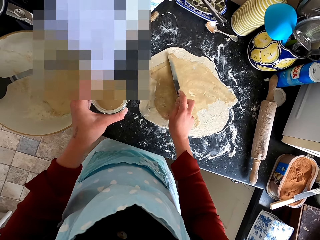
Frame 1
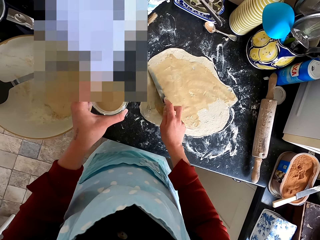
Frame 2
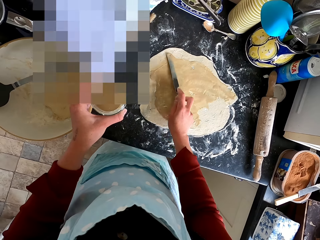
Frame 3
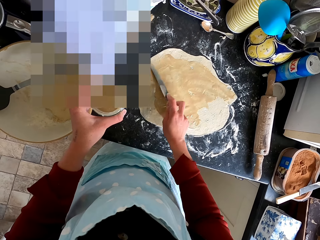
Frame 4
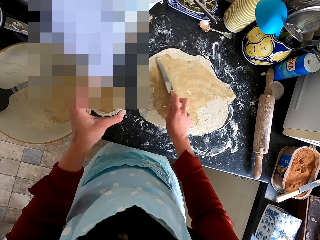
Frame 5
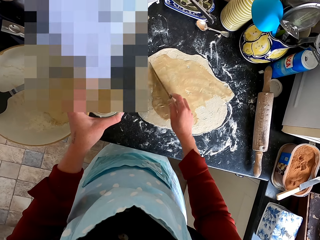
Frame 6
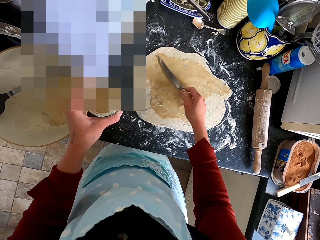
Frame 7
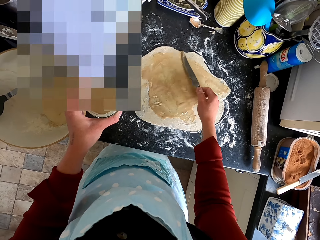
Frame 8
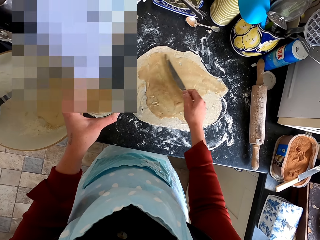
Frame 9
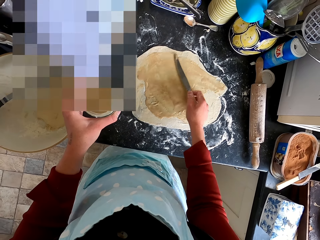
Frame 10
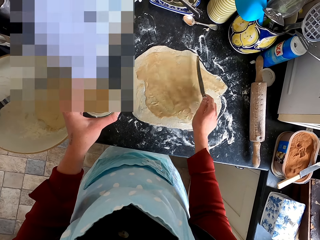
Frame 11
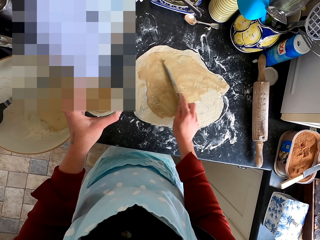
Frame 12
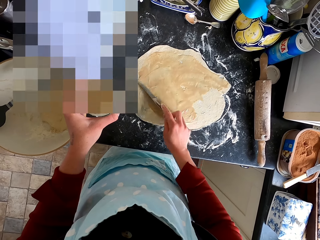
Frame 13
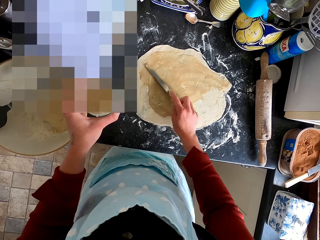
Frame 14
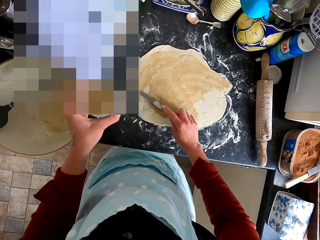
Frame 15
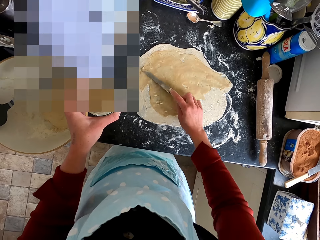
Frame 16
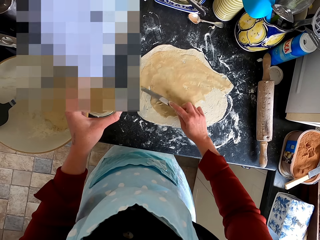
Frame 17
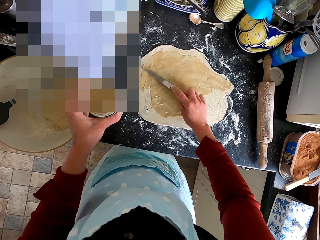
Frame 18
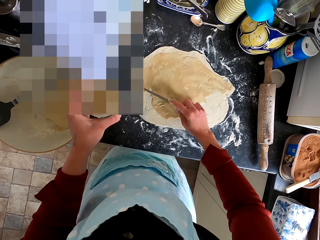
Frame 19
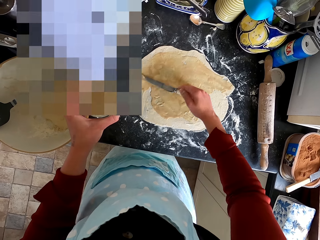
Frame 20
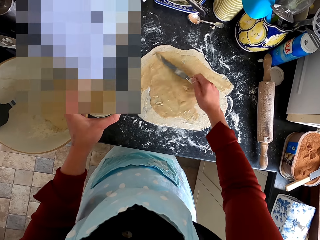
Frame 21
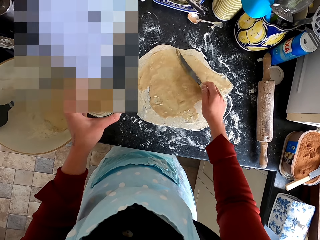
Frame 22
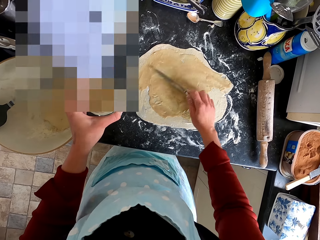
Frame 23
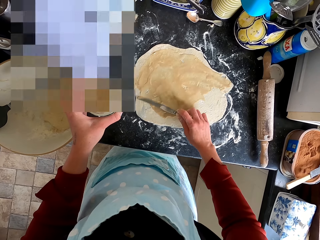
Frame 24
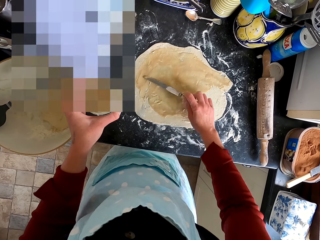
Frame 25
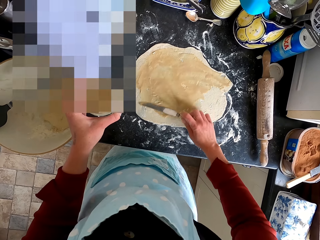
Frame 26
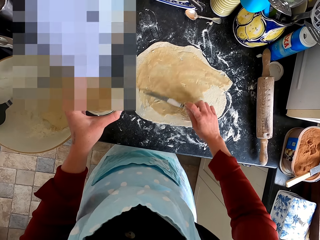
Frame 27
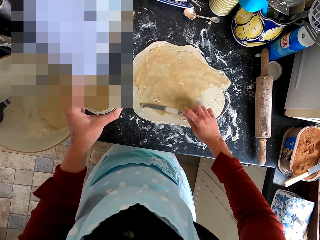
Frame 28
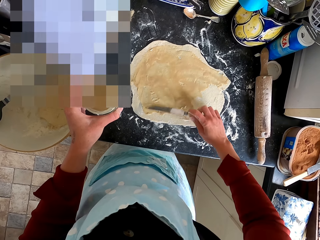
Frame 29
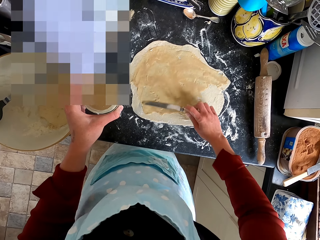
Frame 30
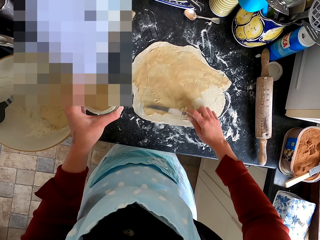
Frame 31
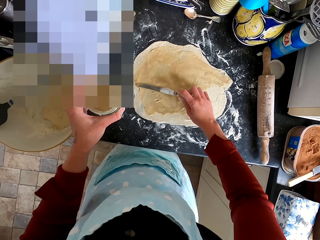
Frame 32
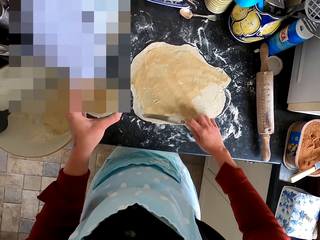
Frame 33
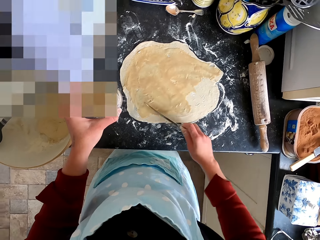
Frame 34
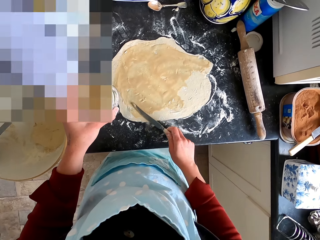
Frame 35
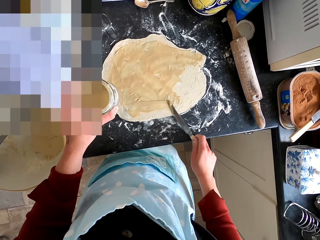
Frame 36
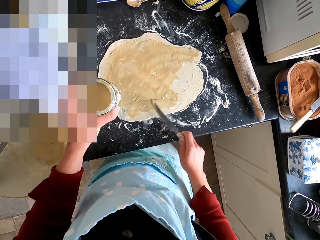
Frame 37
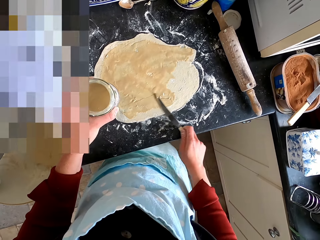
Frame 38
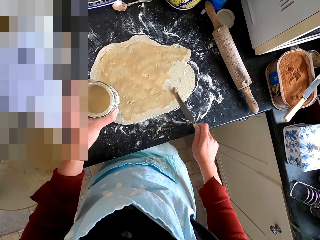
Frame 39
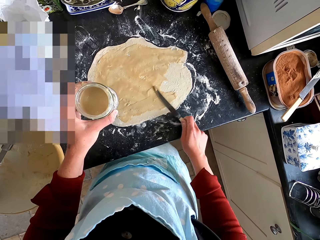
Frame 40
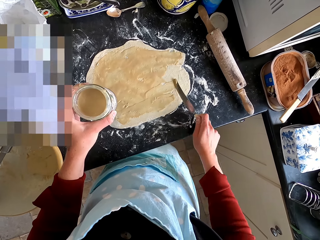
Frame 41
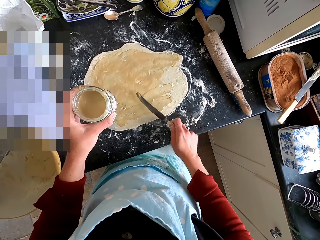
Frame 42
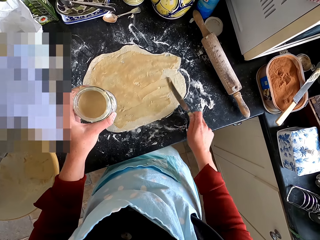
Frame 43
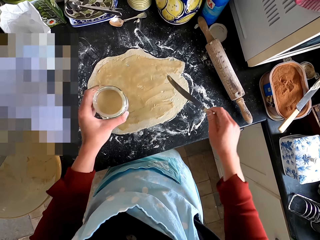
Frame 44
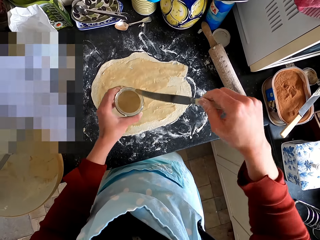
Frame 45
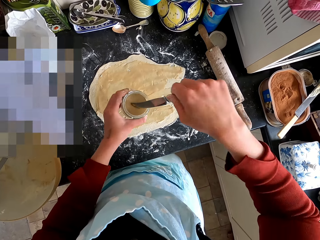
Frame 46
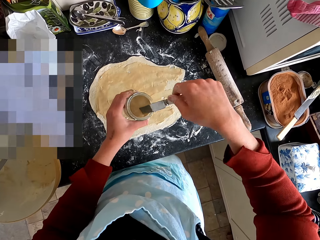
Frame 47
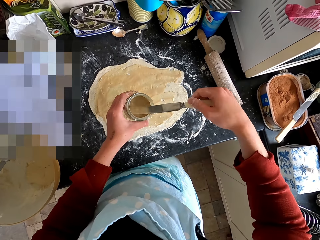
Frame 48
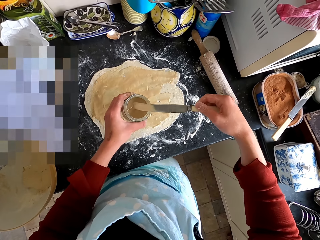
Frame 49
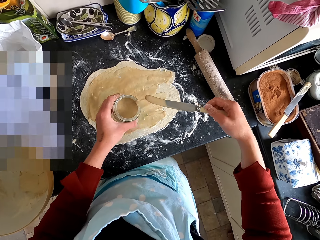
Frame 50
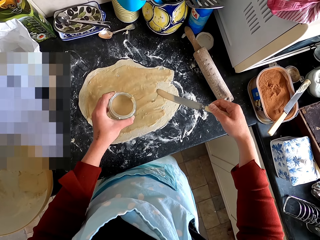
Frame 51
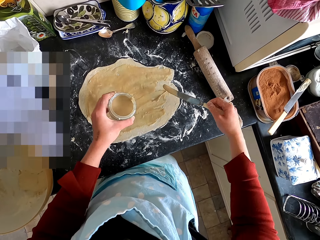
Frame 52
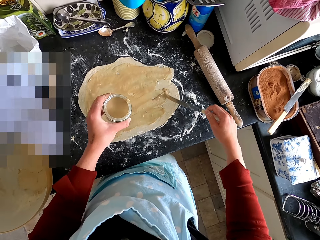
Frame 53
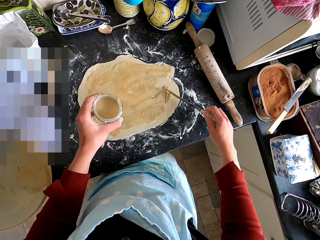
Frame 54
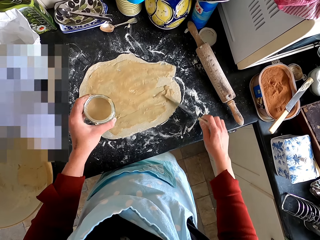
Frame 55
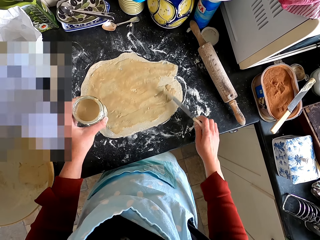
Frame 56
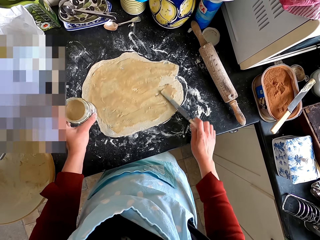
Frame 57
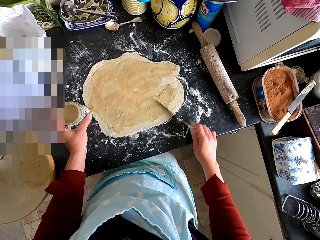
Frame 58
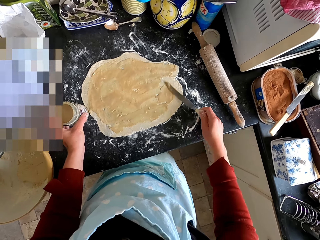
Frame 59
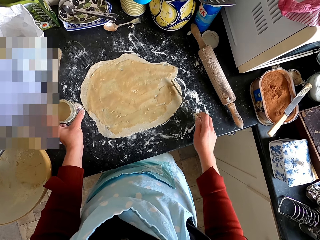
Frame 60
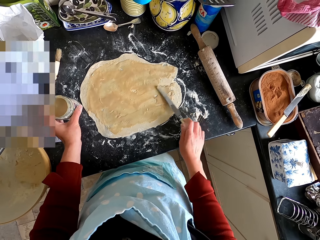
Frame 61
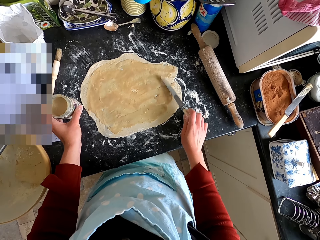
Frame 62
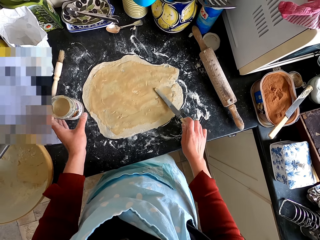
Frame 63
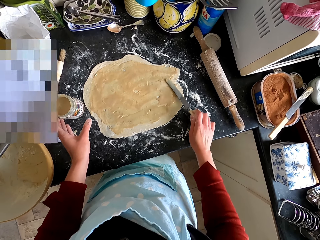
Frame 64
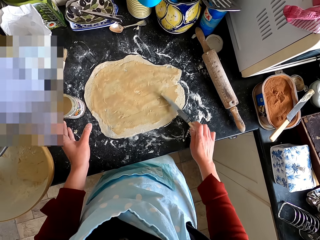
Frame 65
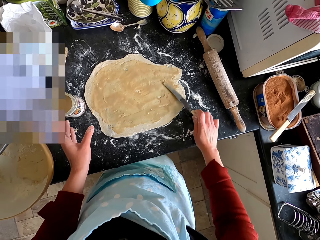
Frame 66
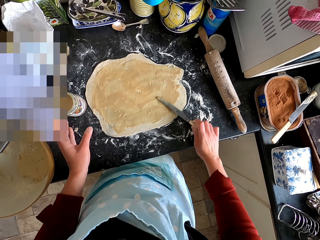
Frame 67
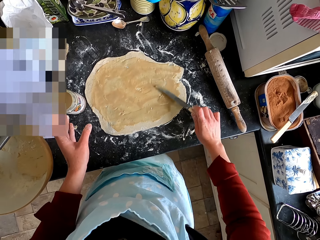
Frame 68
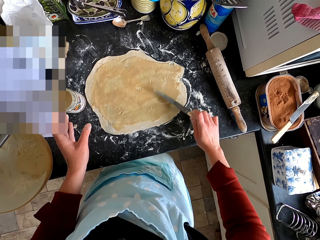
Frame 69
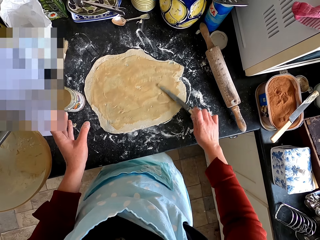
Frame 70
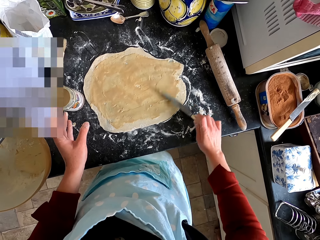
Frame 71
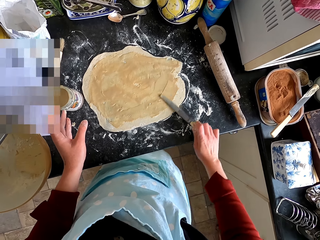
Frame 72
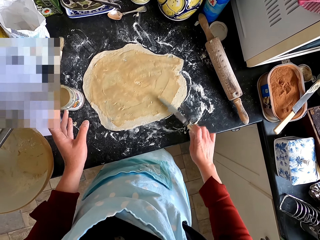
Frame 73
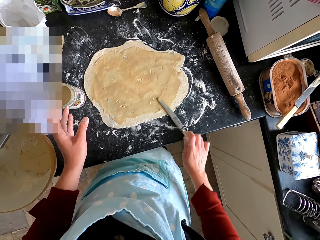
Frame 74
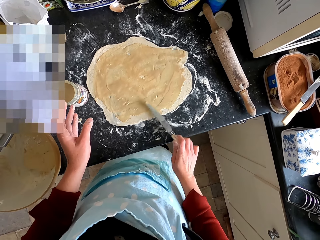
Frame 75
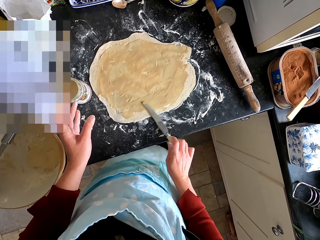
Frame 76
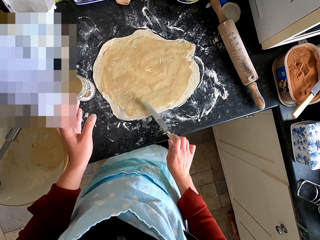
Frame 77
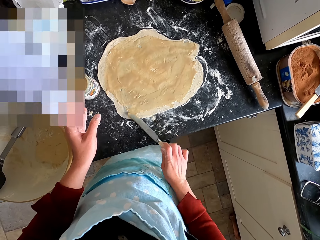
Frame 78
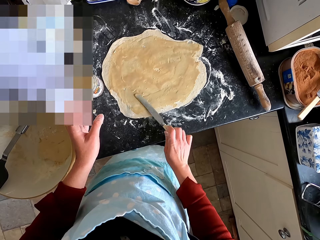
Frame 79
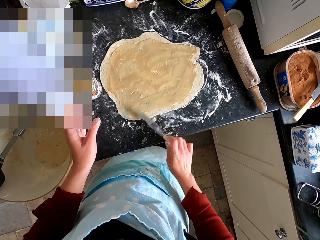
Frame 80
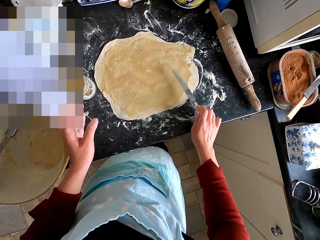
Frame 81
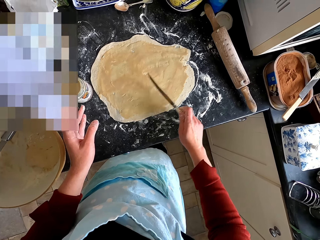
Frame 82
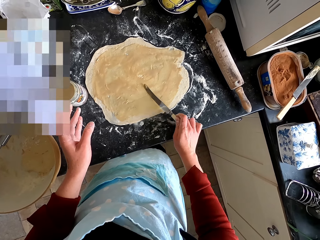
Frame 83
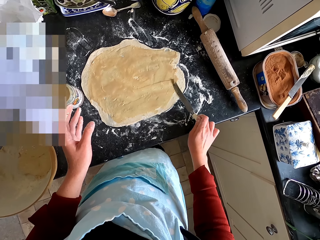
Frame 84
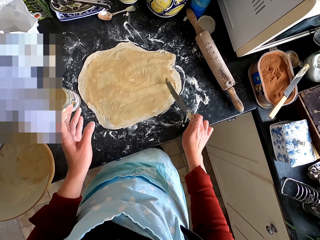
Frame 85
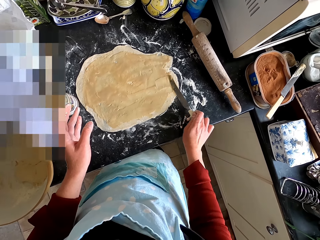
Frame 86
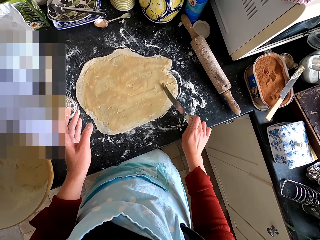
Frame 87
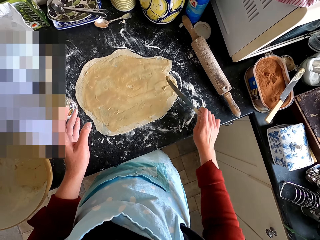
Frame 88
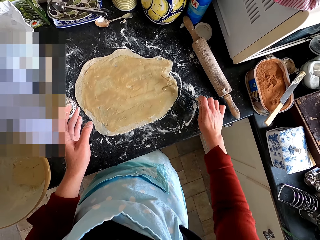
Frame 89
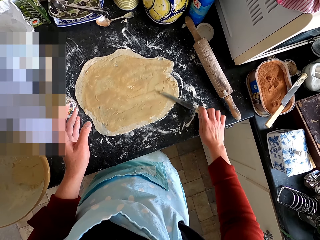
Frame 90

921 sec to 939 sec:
The camera wearer scoops the paste with the knife. They spread the paste on the dough with the knife. They put the container on the kitchen counter. They apply something on the dough with the knife.

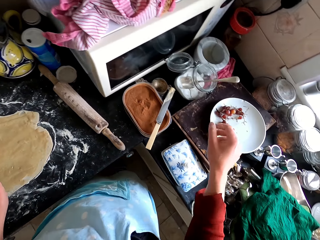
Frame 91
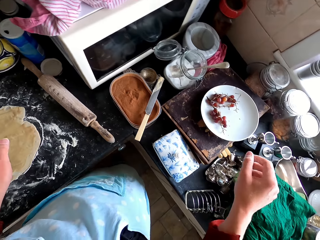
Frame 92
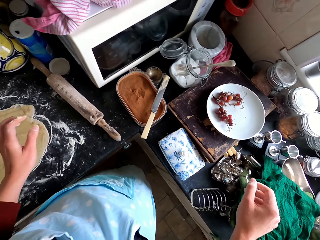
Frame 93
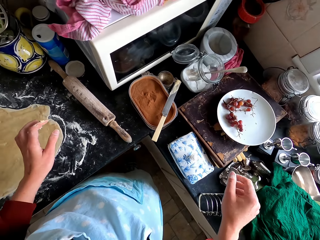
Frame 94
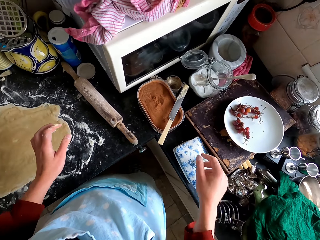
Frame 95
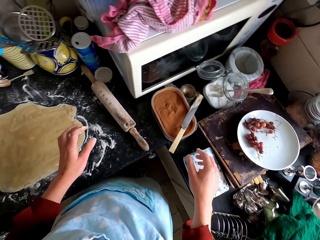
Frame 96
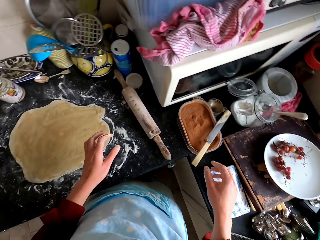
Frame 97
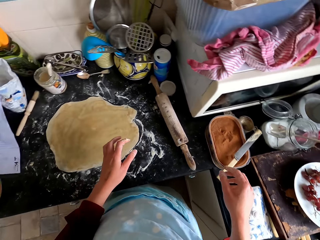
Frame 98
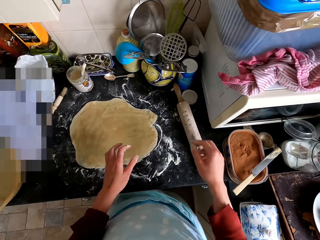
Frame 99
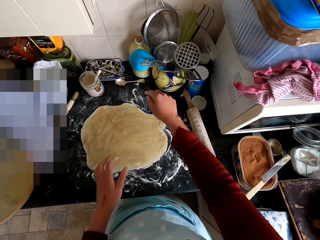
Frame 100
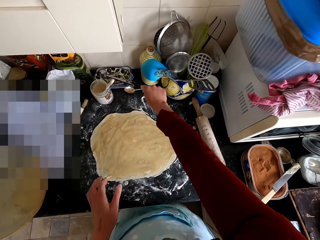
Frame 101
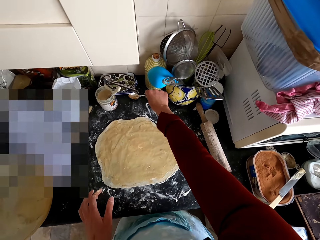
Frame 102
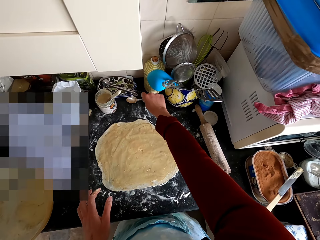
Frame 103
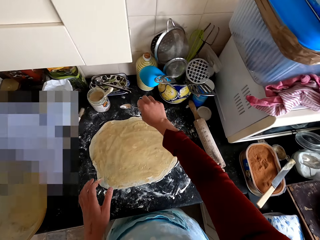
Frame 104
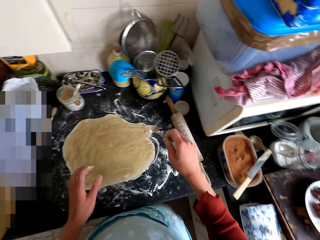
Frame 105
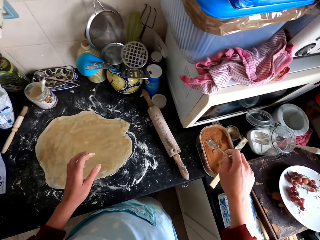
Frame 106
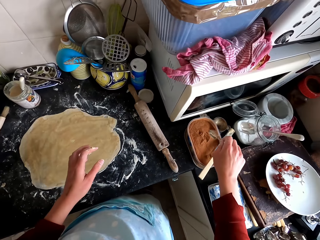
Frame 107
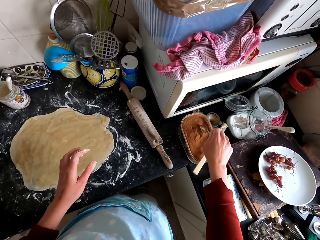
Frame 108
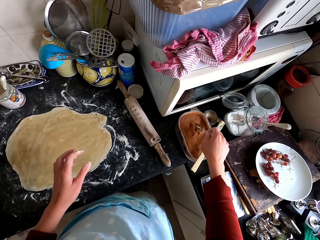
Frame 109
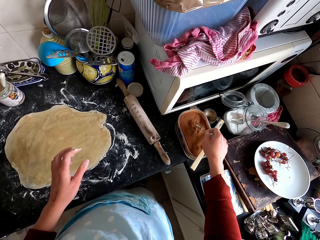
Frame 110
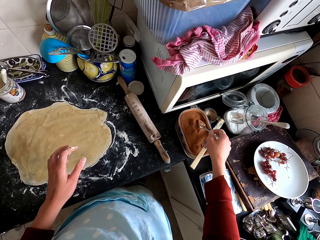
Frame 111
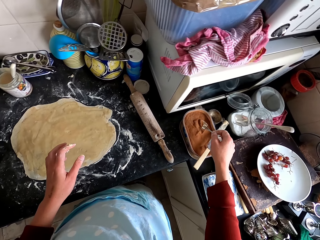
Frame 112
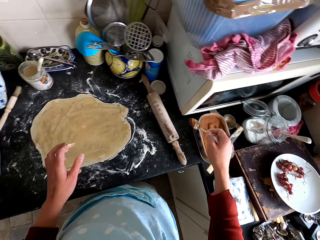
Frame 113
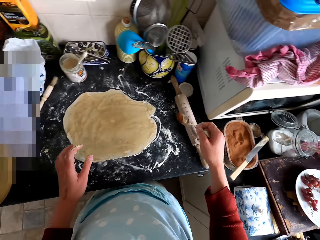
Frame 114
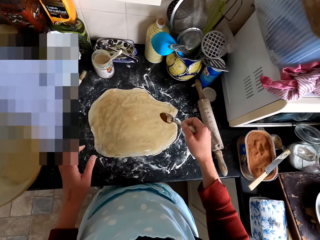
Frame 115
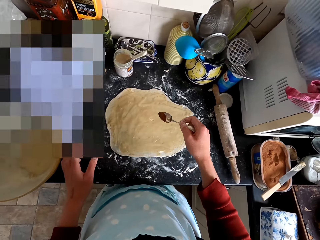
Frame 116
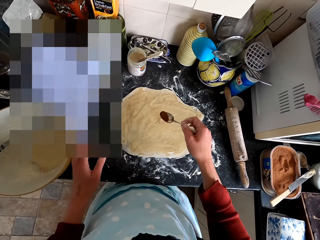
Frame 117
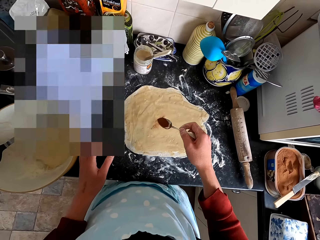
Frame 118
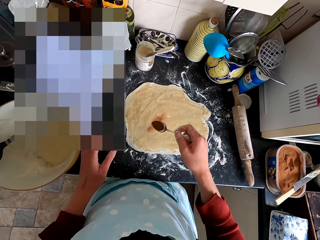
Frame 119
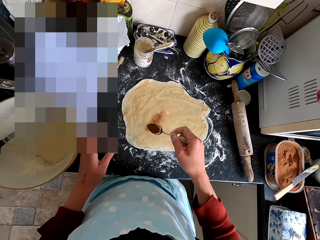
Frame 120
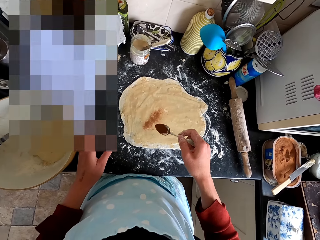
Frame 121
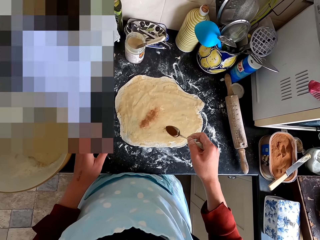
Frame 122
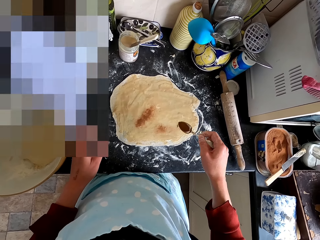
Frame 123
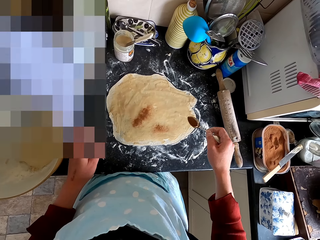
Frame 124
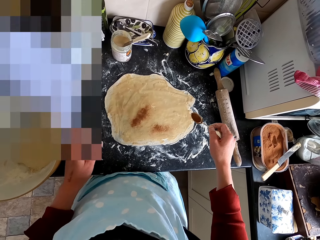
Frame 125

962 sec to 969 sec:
The camera wearer picks the spoon from the countertop. They scoop the ingredient in the container with the spoon. They spread the ingredients on the dough with the spoon. They pour something on the dough.
